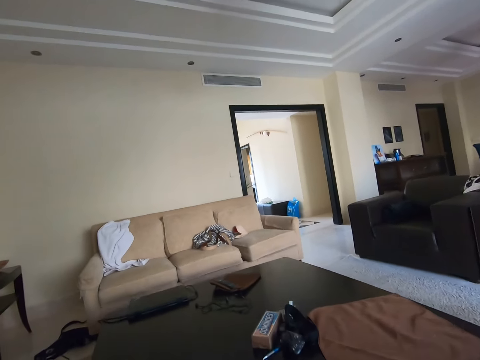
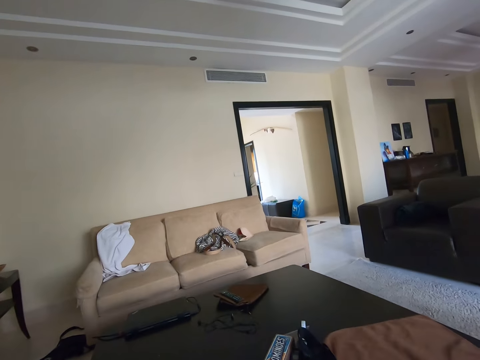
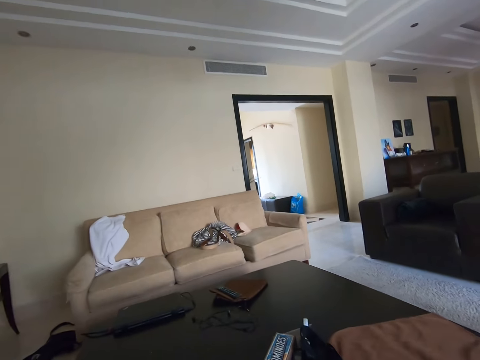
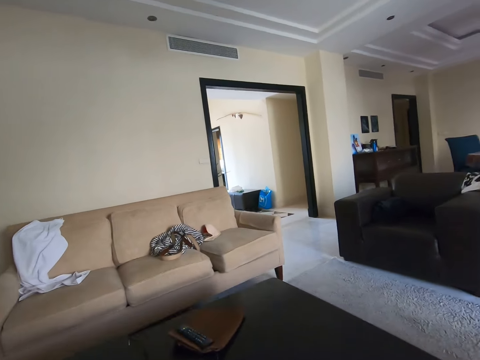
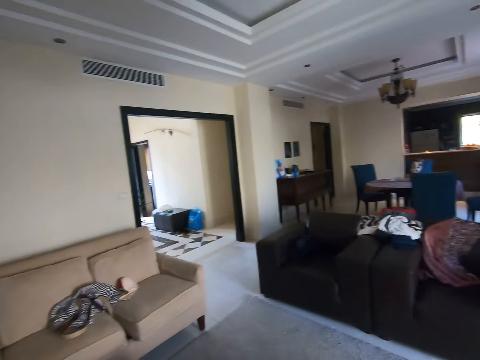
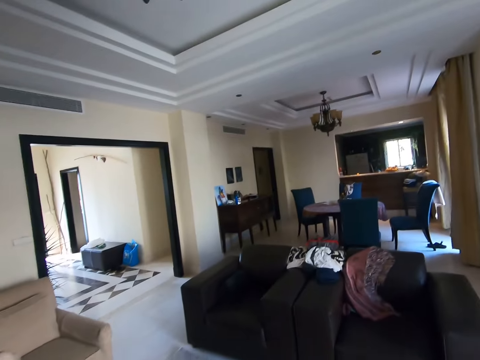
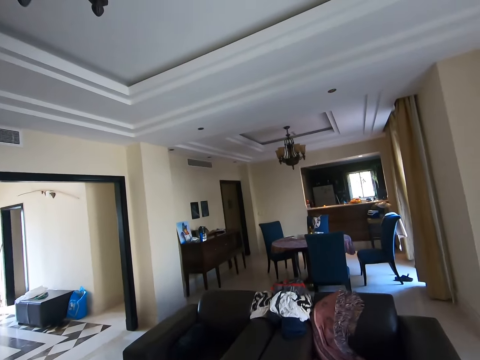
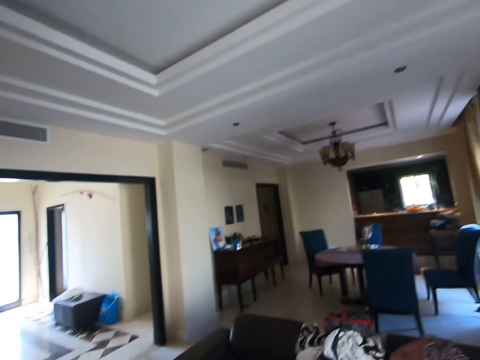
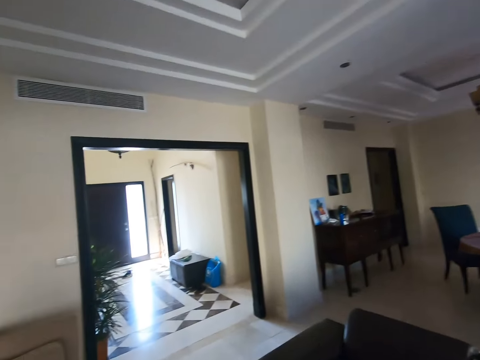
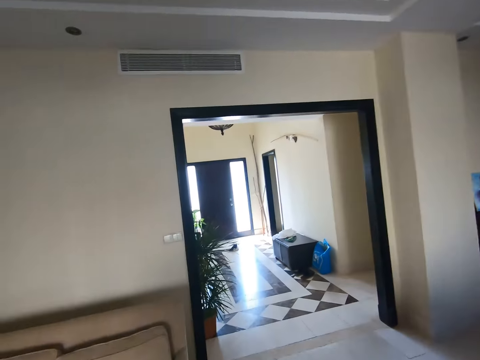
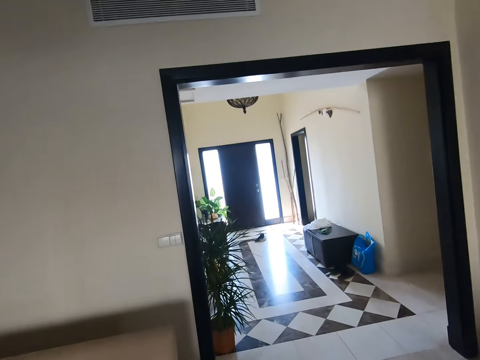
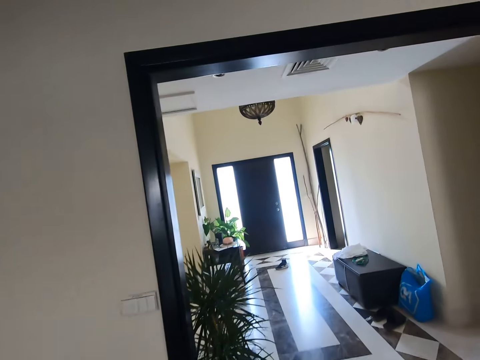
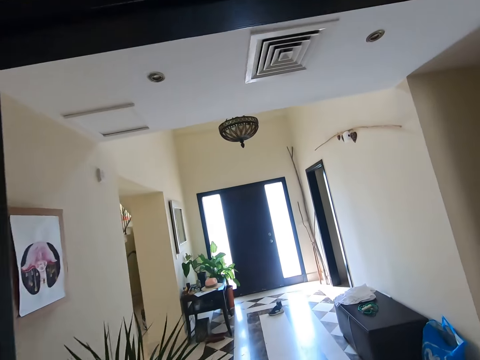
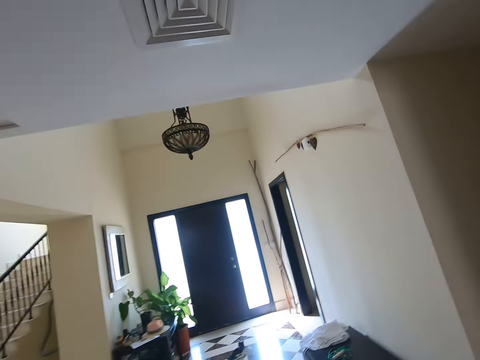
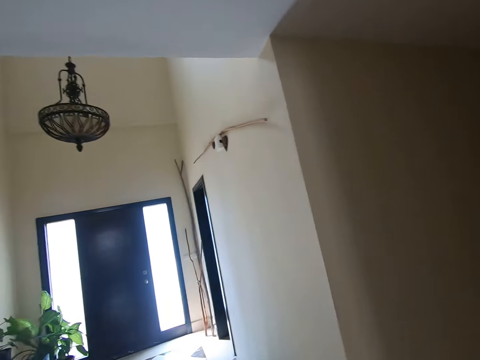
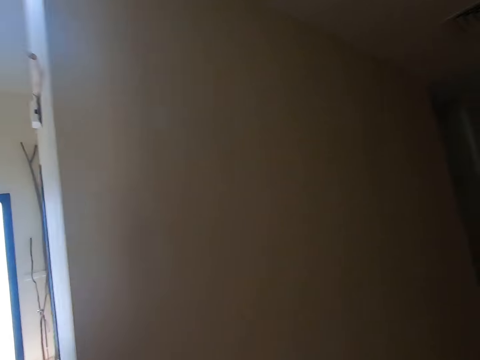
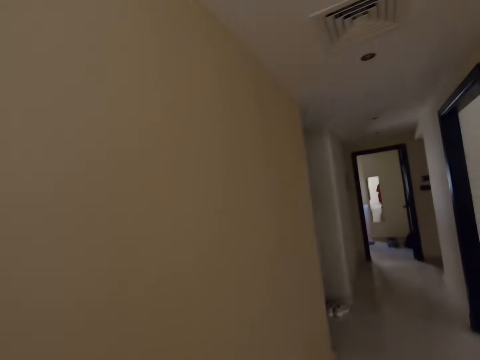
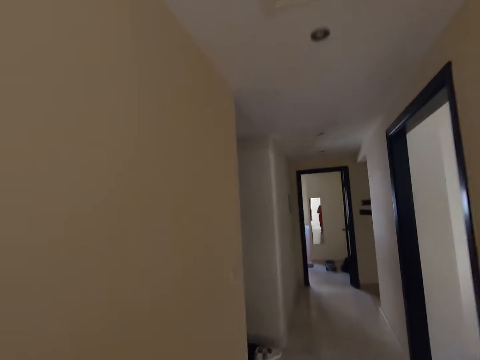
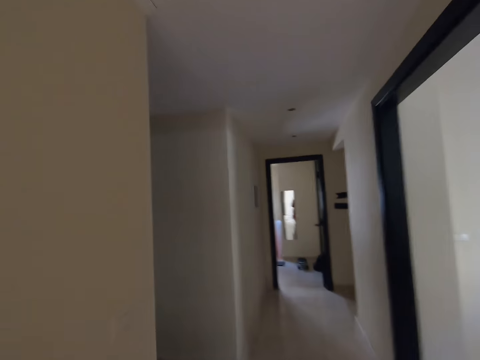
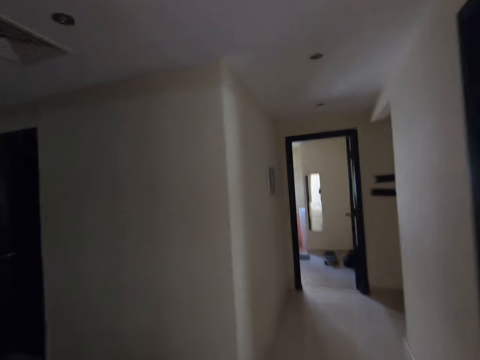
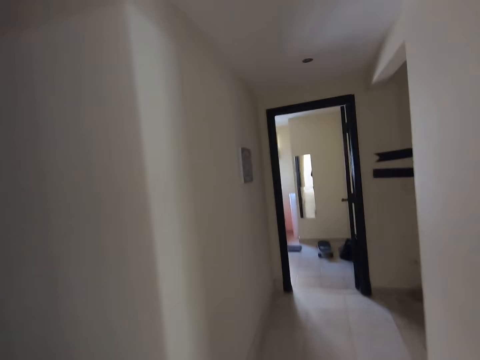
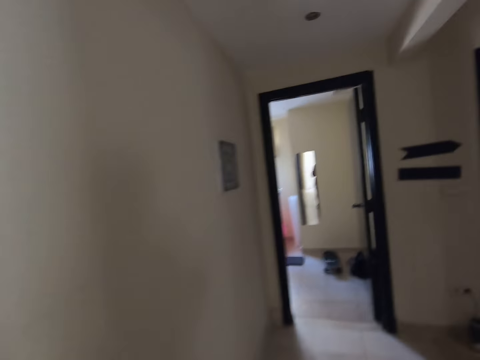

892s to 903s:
The camera wearer walks around the house.

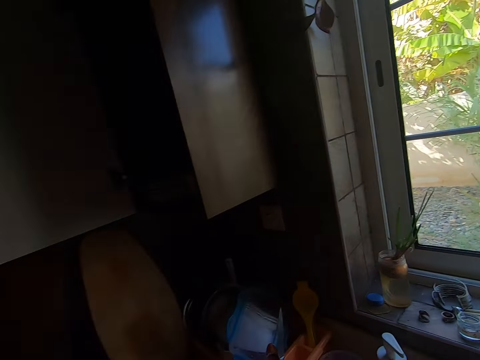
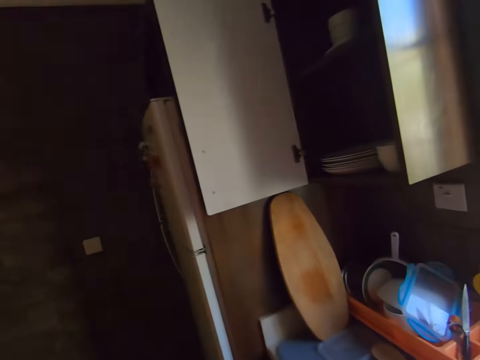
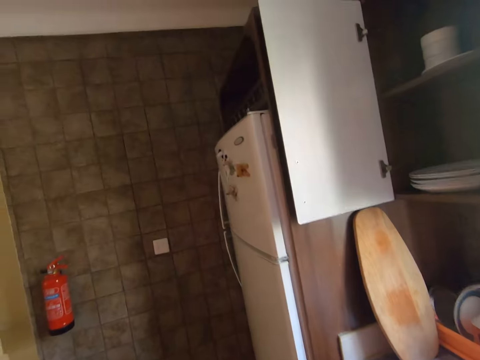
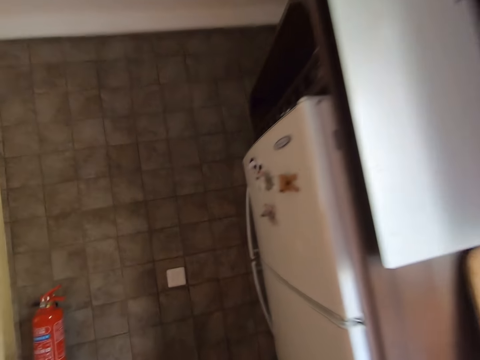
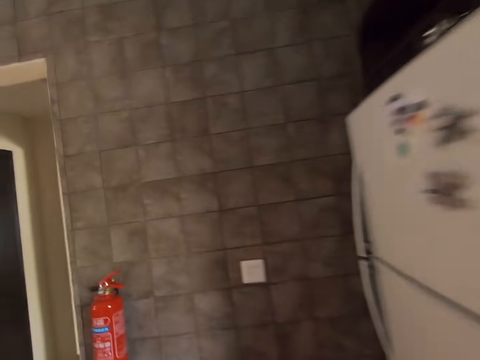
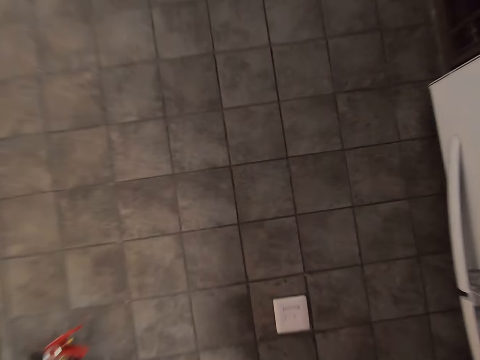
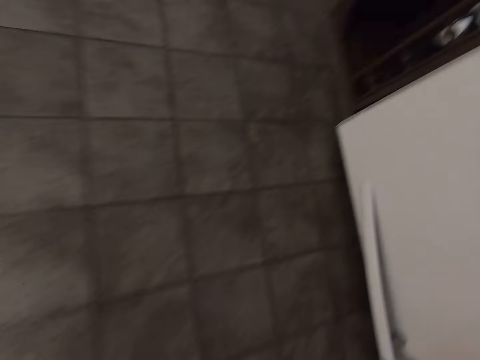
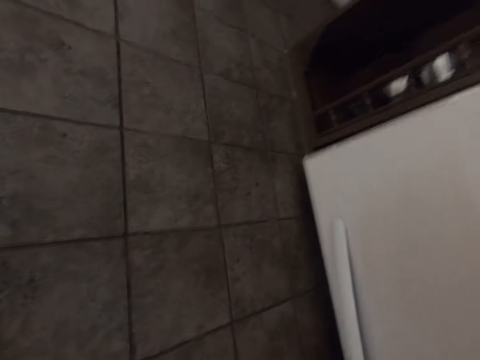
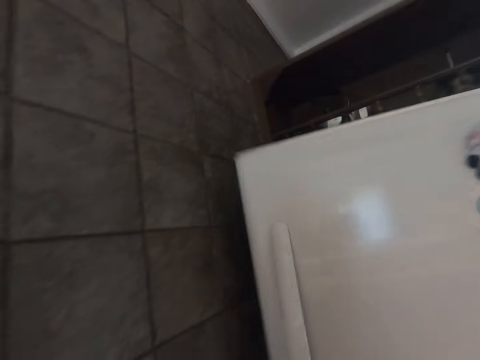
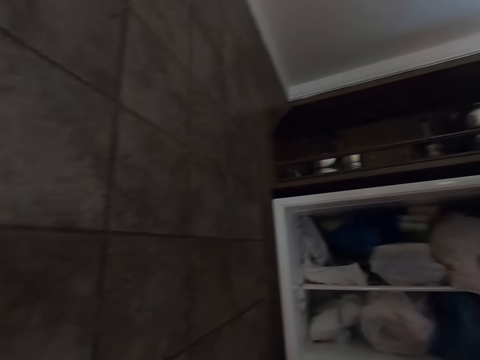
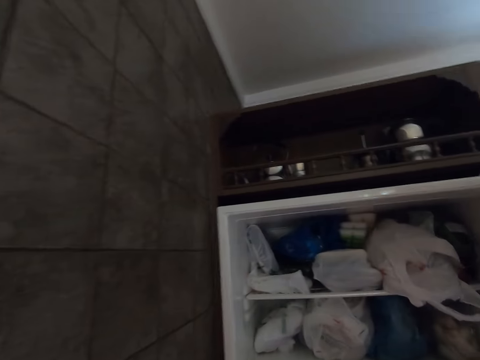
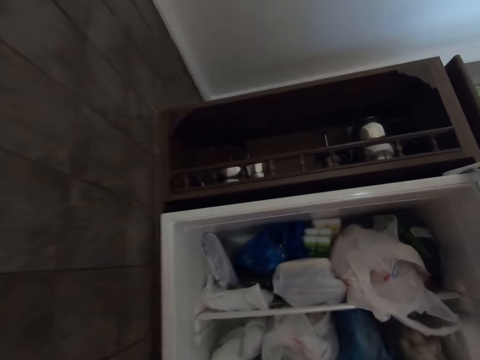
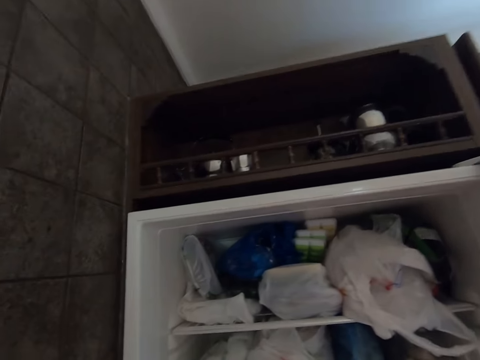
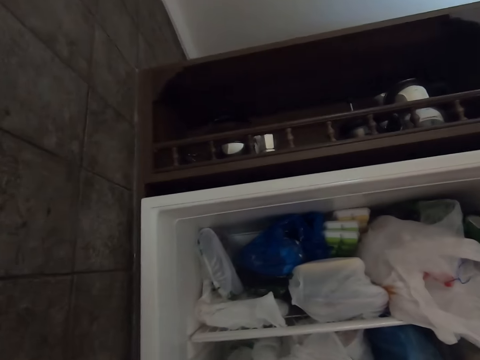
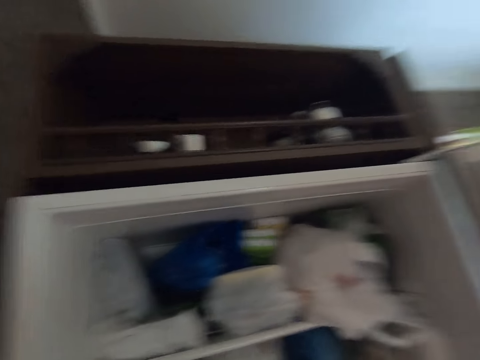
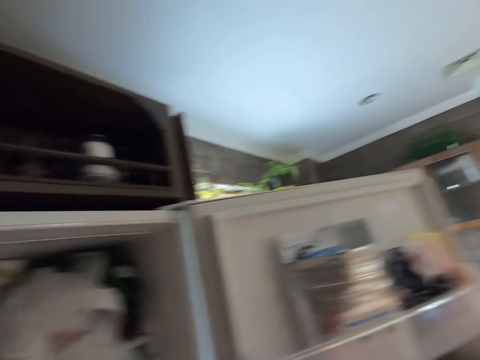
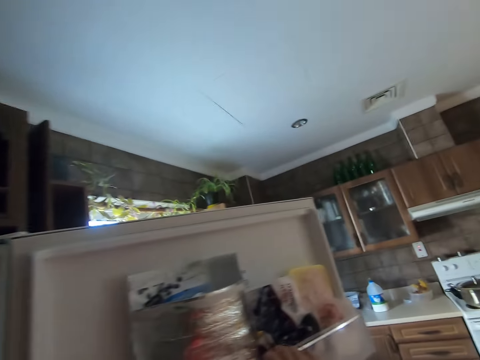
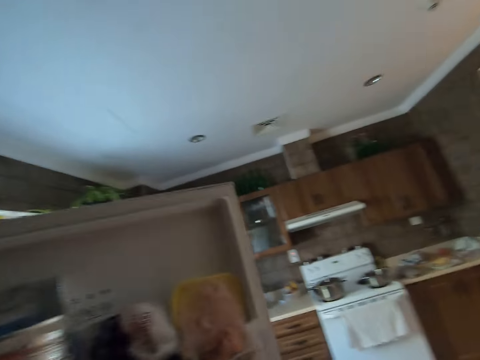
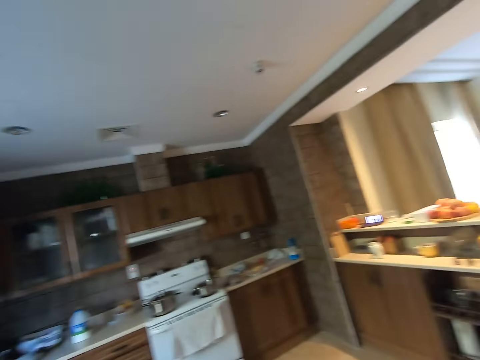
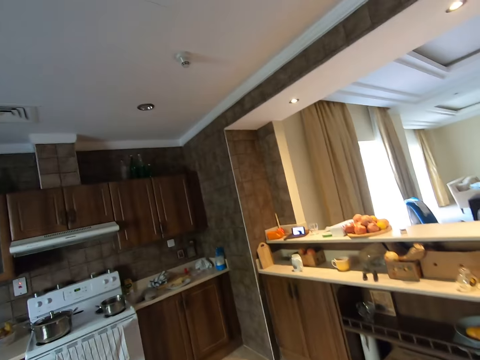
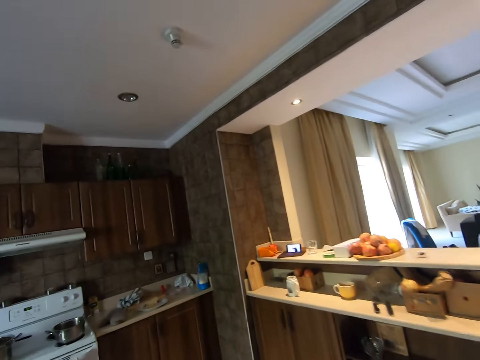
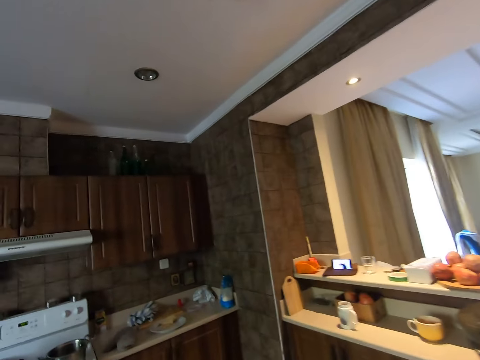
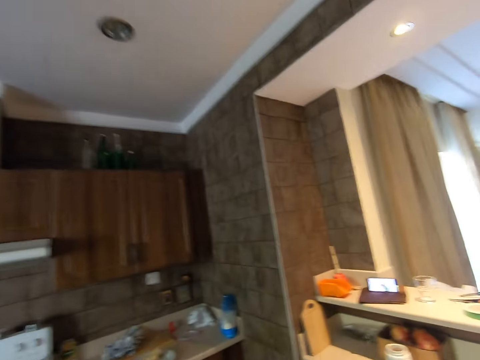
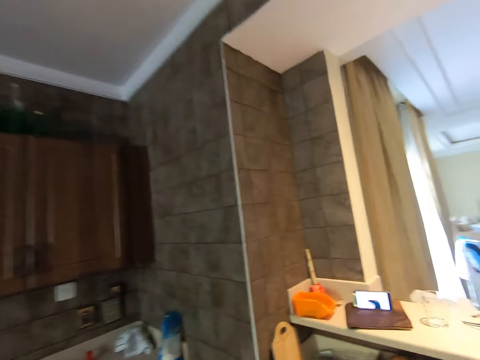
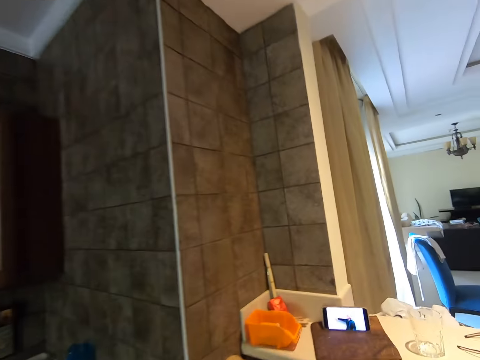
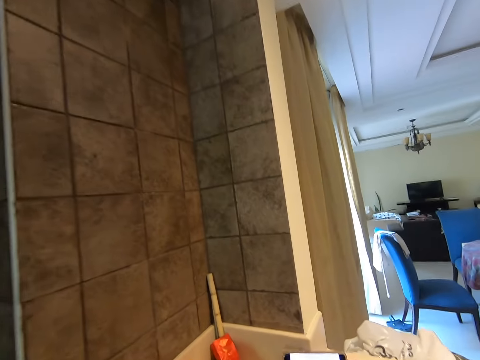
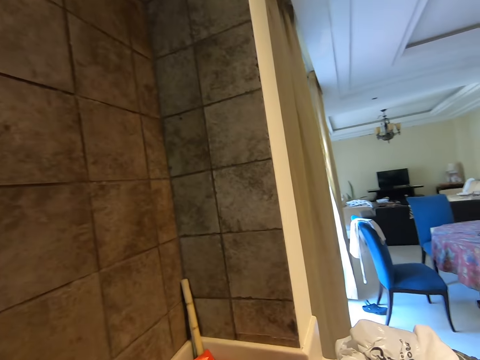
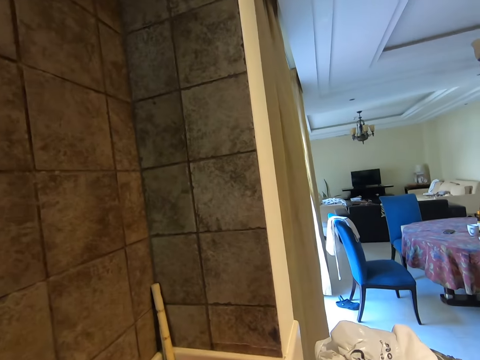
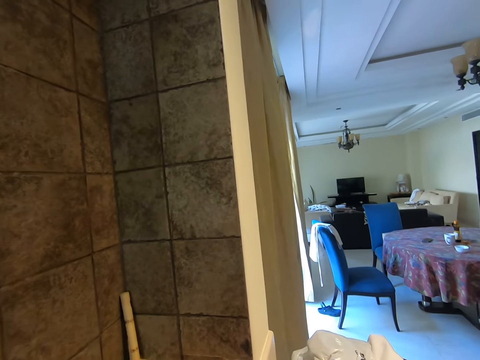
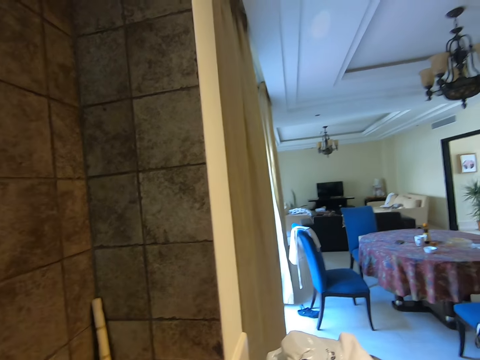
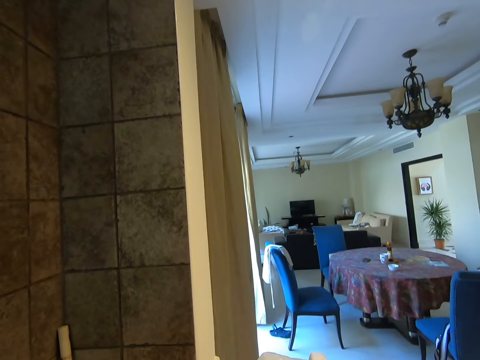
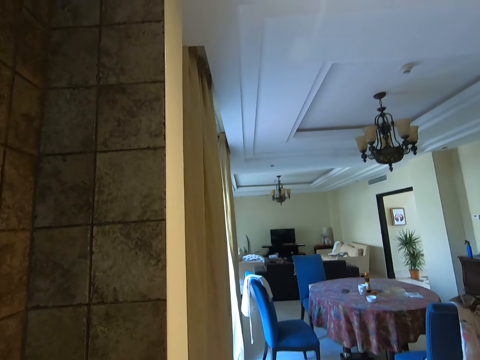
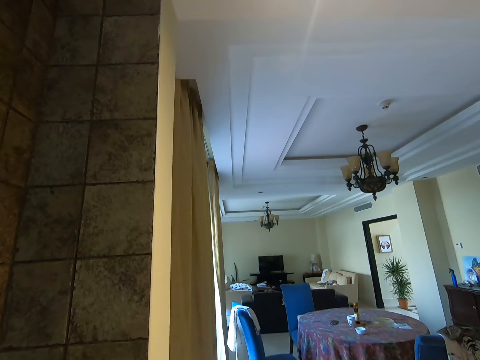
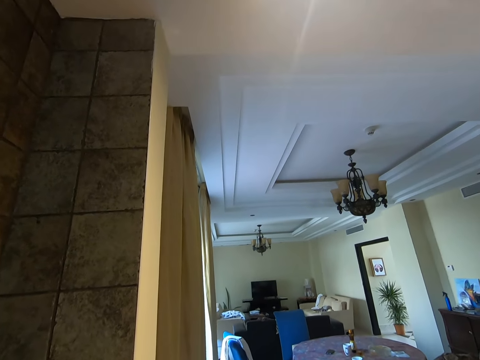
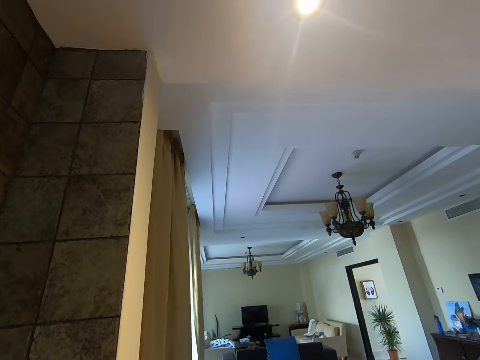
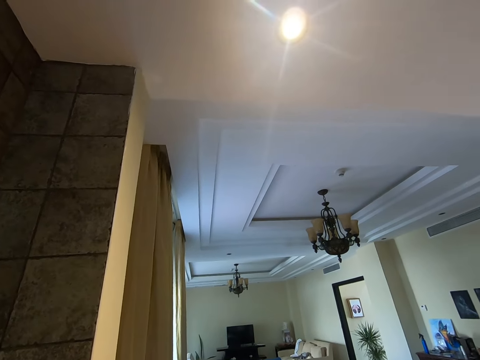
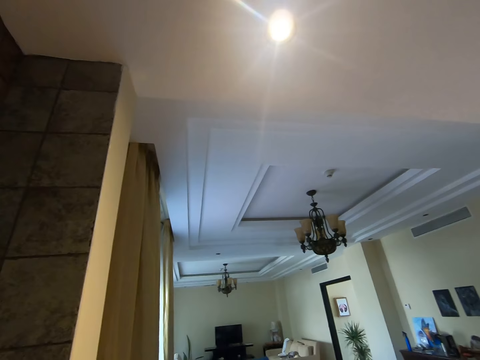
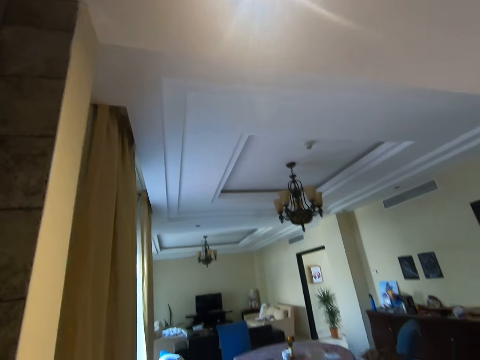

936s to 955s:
The camera wearer walks around the kitchen. They open the fridge. They open the fridge again. They close the fridge. They walk around the kitchen. They look around the kitchen.
